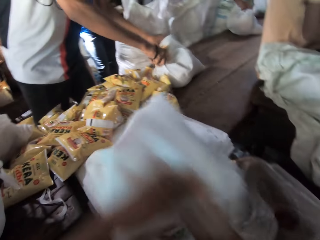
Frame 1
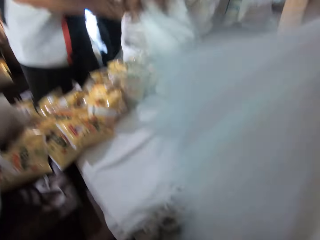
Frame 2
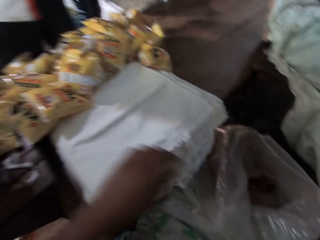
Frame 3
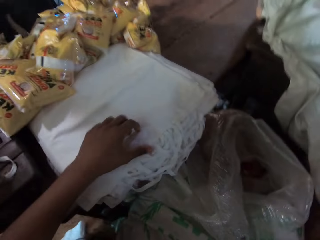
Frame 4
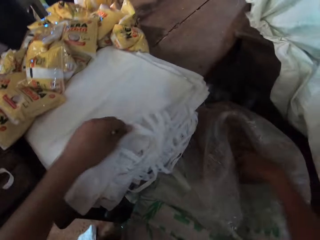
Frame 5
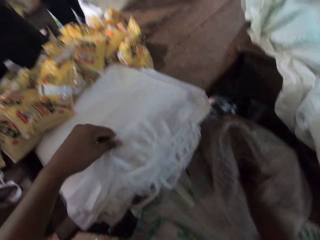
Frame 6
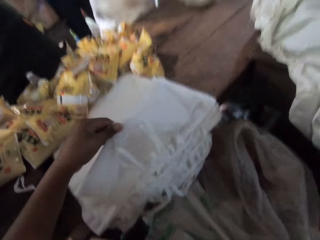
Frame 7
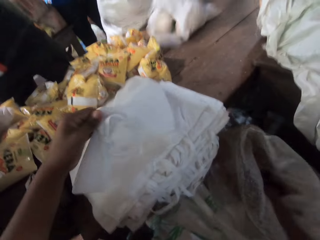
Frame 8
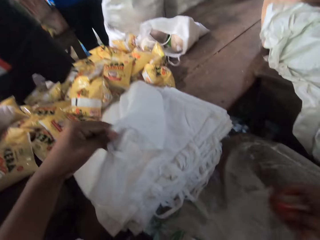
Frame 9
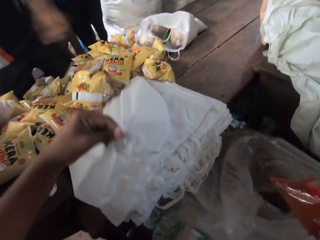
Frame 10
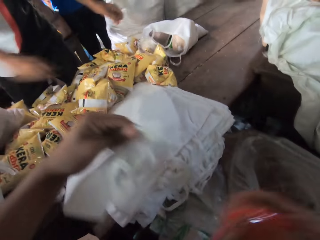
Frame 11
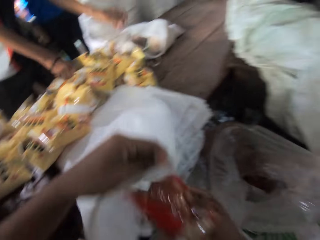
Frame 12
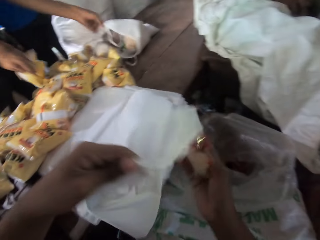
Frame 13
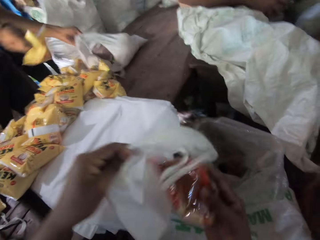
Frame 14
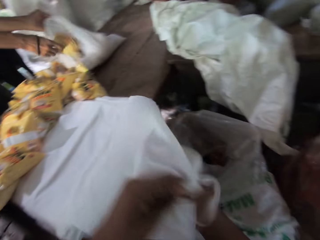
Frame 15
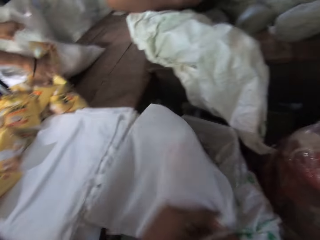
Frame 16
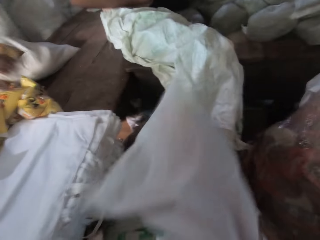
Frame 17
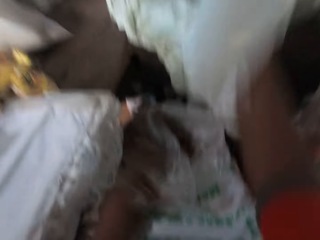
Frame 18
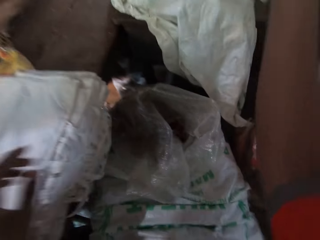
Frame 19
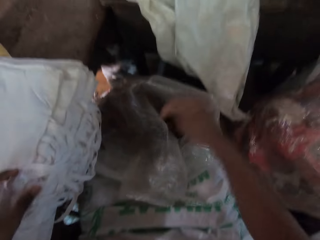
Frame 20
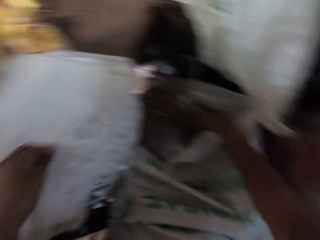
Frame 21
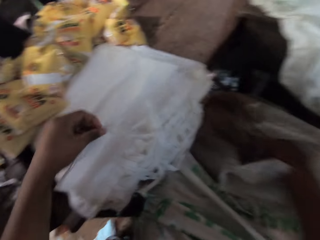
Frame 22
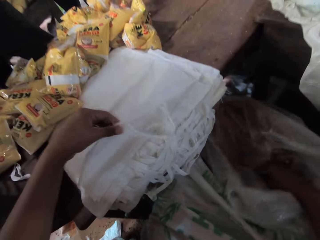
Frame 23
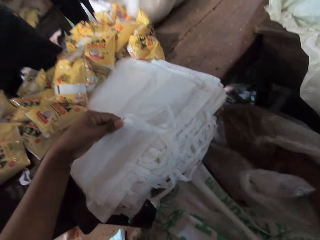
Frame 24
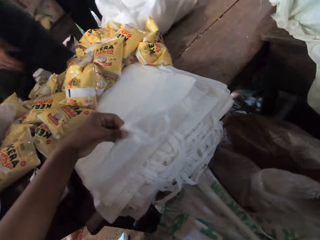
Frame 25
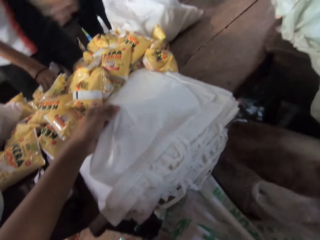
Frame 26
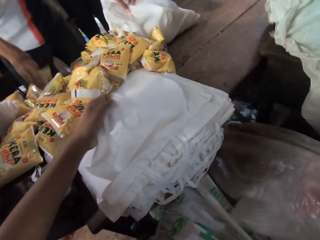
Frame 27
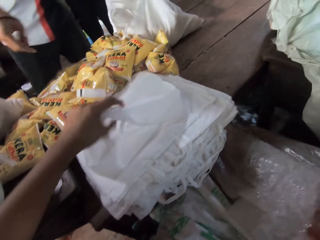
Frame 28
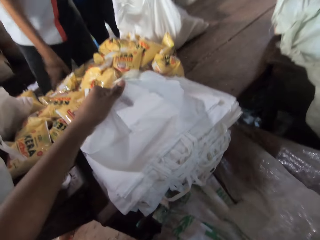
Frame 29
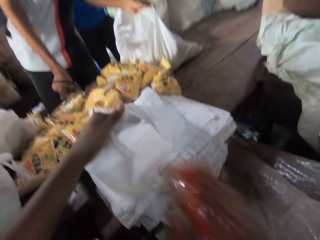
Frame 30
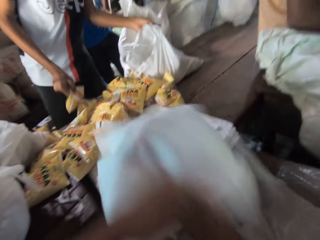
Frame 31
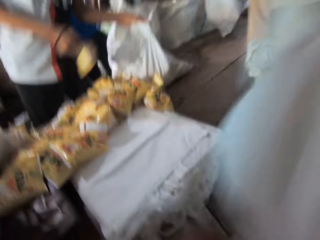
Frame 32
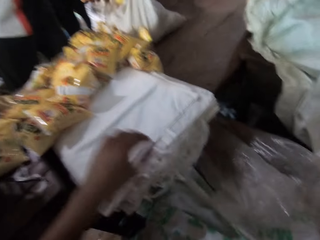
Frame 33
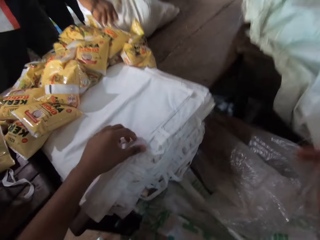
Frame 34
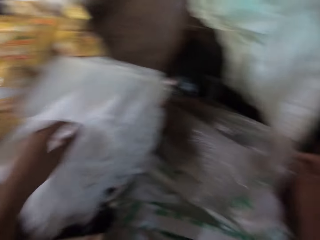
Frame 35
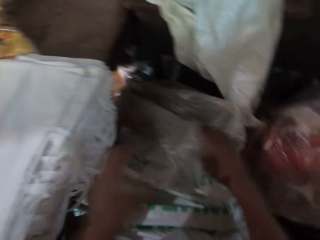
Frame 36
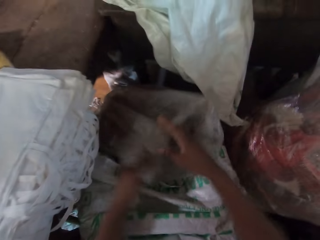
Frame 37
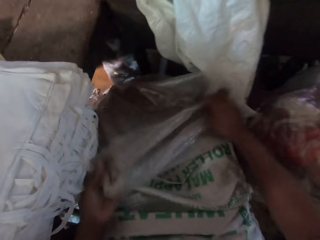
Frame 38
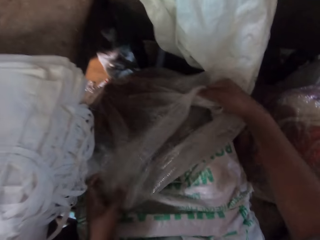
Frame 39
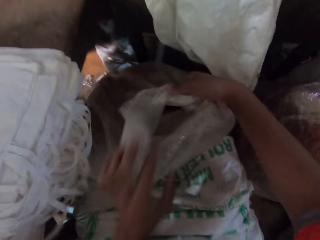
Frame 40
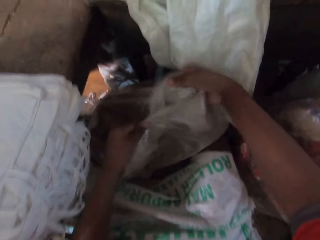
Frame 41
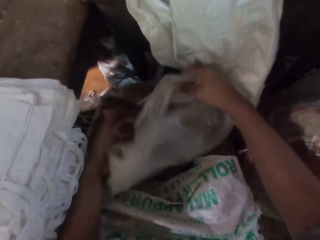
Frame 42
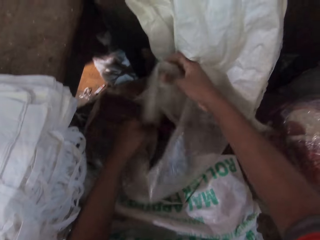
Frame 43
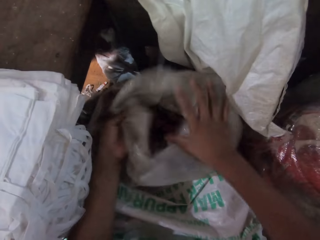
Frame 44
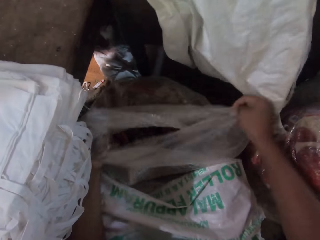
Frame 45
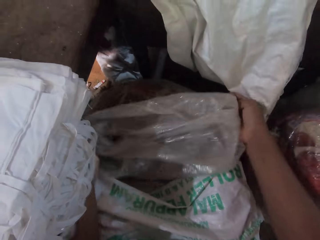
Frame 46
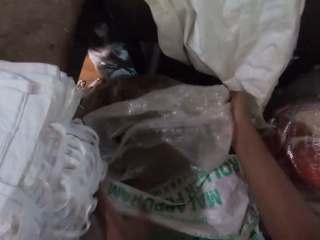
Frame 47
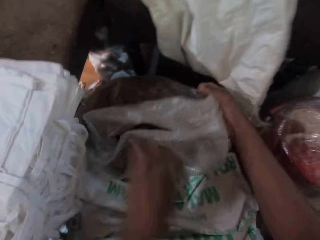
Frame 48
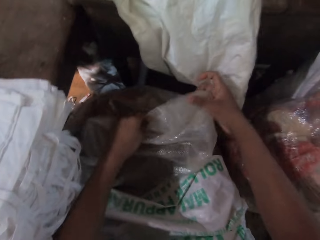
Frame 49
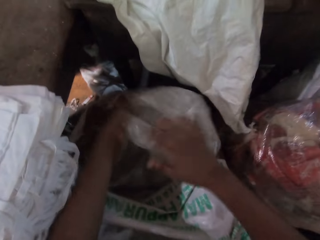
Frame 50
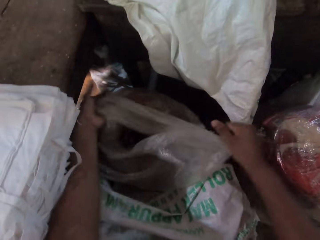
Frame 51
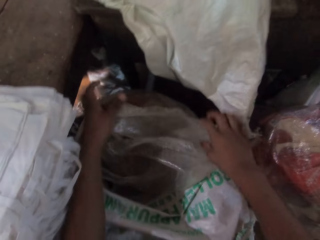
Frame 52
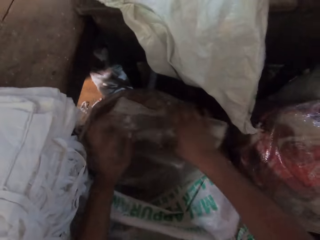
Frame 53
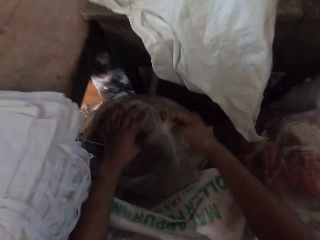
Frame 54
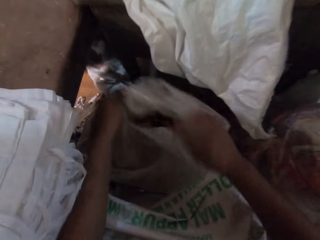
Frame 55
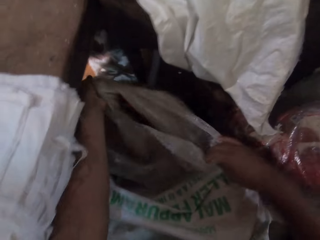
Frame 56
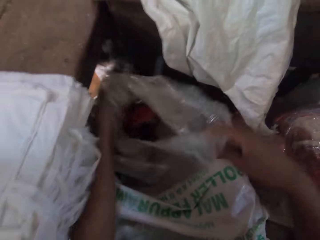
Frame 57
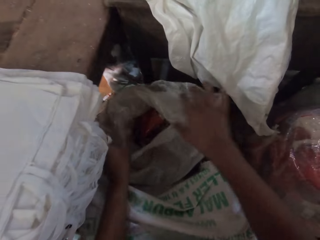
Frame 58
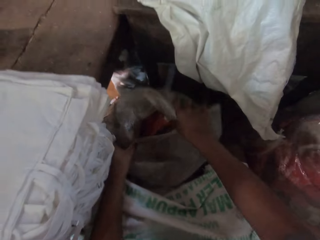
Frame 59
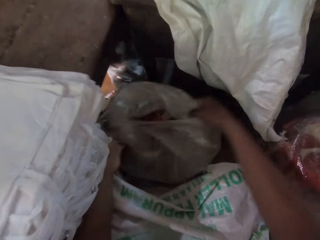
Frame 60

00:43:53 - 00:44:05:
The man picks a sachet of oil on the table with his right hand and drops the sachet of oil in his right hand into the packing bag on the table. The camera wearer drops the food item in his right hand into the packing bag in his left hand. He throws the packing bag in his right hand on the table. He picks a food item from the sack on the floor with his right hand. He drops the food item in his right hand into the packing bag in his left hand. The man picks a sachet of oil on the table with his right hand and drops the sachet of oil in his right hand into the packing bag on the table. The camera wearer throws the packing bag in his right hand on the table. He picks a food item from the sack on the floor with his right hand. The man picks a sachet of oil on the table with his right hand. The camera wearer drops the food item in his right hand into the packing bag in his left hand. He throws the packing bag in his right hand on the table. The man drops the sachet of oil in his right hand into the packing bag on the table. The camera wearer opens the plastic bag wide open. He folds the sack with both hands.

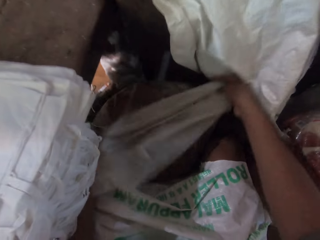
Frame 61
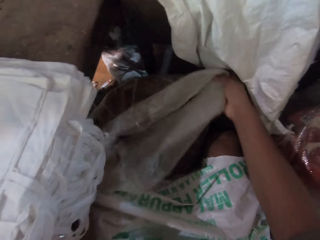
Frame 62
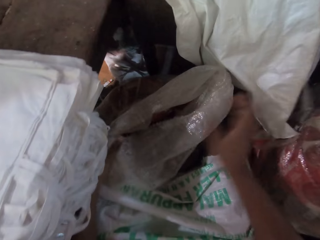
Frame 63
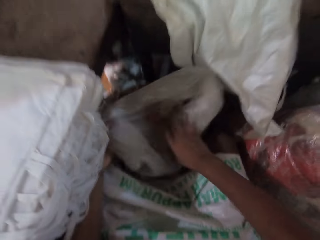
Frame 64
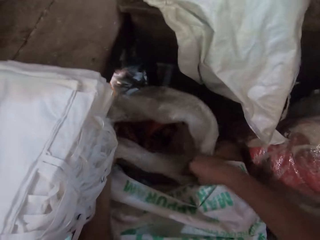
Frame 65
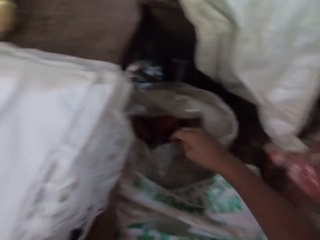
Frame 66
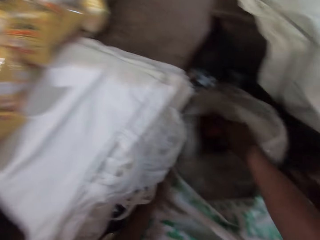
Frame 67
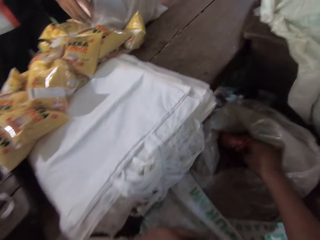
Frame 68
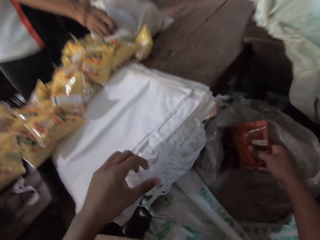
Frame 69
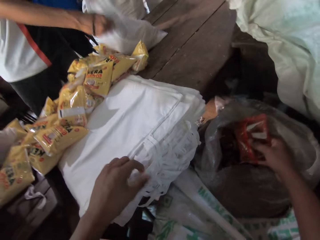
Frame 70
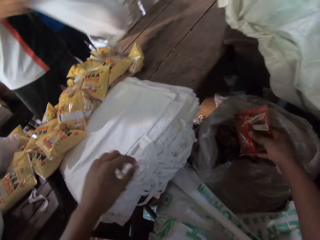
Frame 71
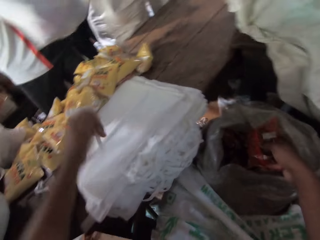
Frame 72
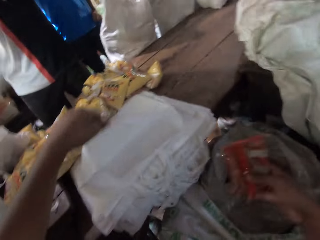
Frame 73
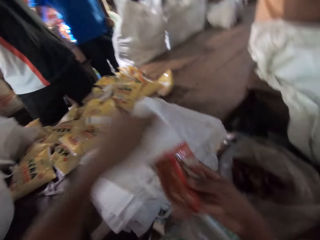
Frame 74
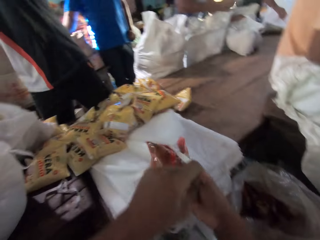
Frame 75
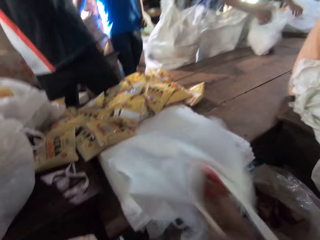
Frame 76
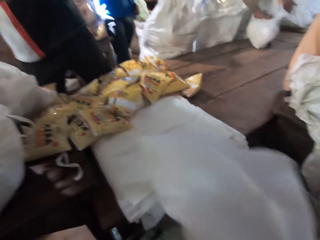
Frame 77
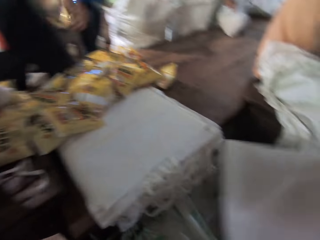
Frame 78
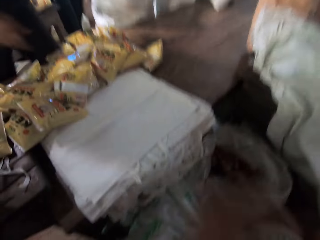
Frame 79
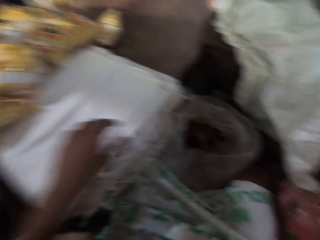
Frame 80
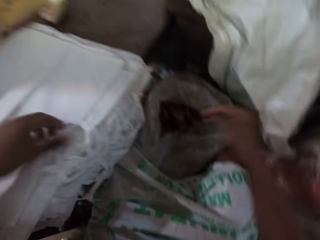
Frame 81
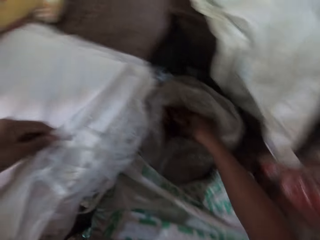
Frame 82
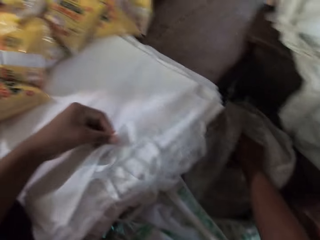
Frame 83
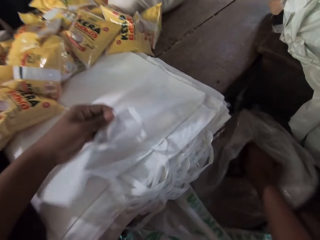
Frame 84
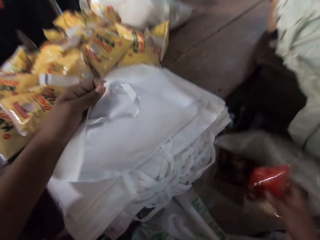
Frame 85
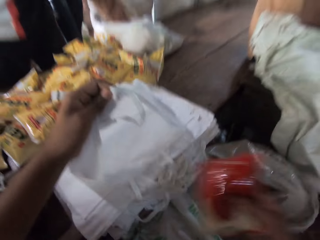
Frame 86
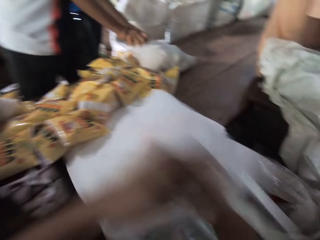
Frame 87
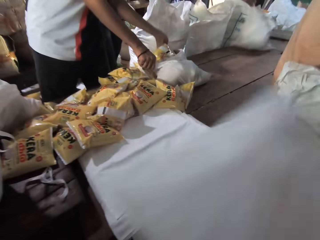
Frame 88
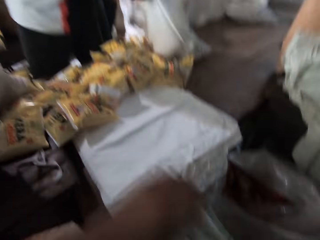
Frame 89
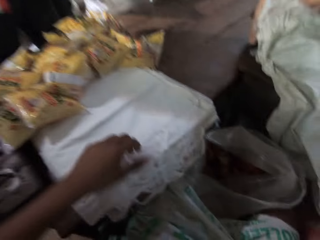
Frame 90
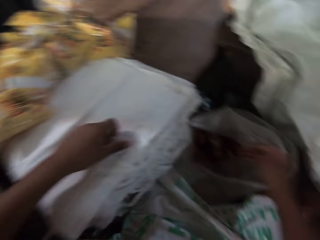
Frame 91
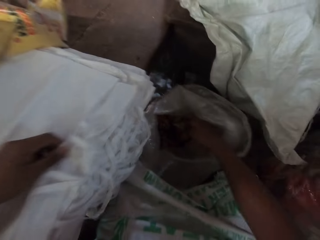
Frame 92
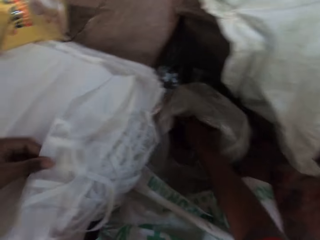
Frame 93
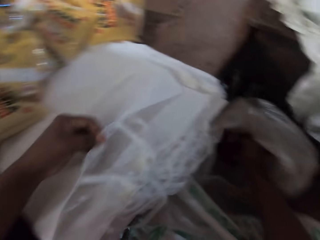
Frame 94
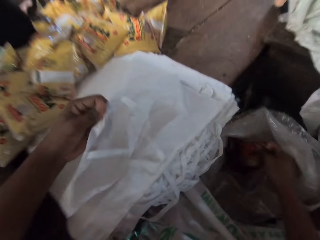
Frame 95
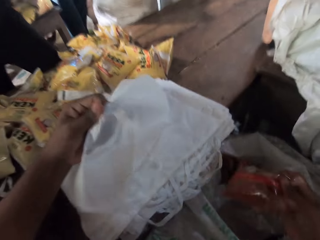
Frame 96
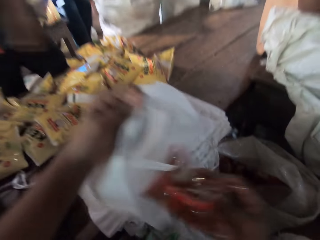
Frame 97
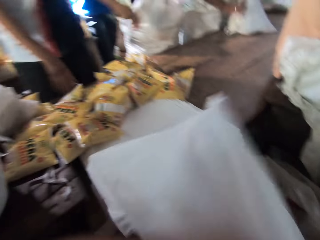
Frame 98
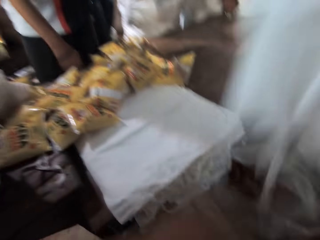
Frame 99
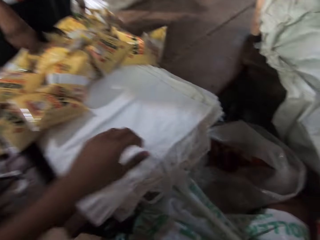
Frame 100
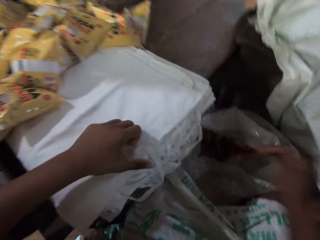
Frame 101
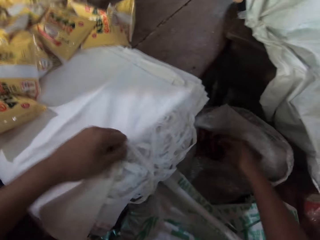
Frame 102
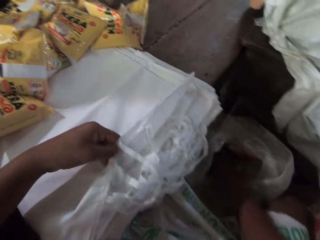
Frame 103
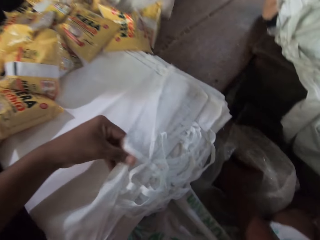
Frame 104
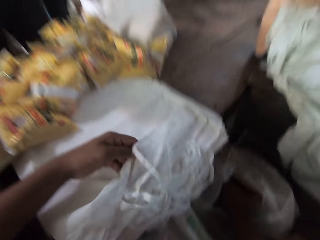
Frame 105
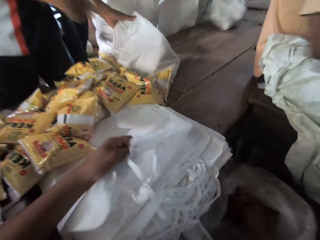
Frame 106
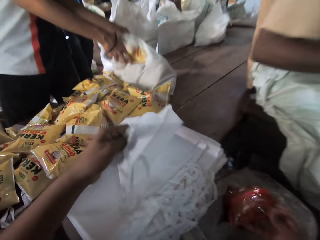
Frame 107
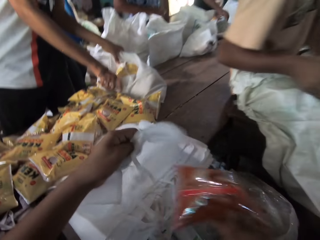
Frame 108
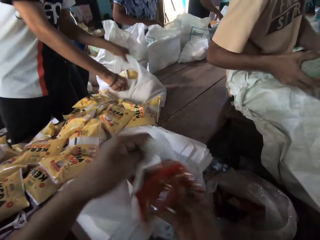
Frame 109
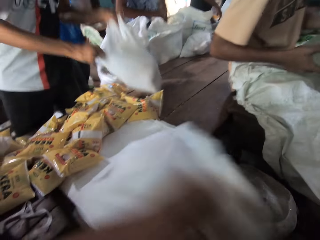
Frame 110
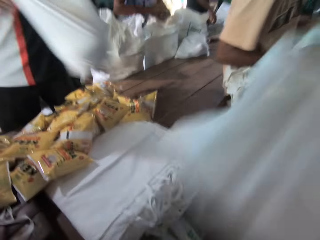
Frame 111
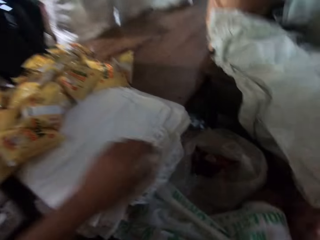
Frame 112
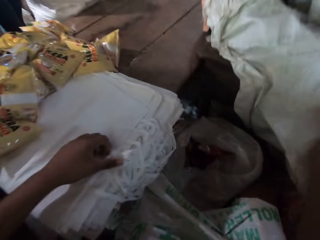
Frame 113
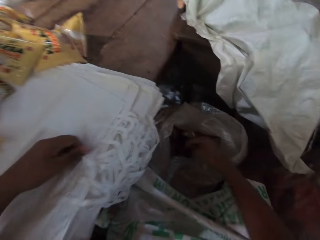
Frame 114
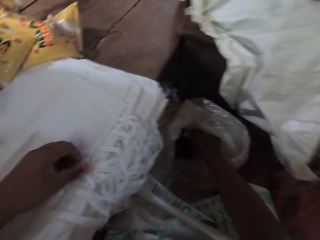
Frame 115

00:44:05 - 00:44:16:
The camera wearer packs the items from the plastic bag in the white bags. He picks a food item from the sack on the floor with his right hand. The man moves the packing bag on the table with his hands. The camera wearer drops the food item in his right hand into the packing bag in his left hand. He throws the packing bag in his right hand on the table. He picks a food item from the sack on the floor with his right hand. The man picks a sachet of oil on the table with his right hand. The camera wearer drops the food item in his right hand into the packing bag in his left hand. The man drops the sachet of oil in his right hand into the packing bag on the table. The camera wearer throws the packing bag in his right hand on the table. He picks a food item from the sack on the floor with his right hand. He drops the food item in his right hand into the packing bag in his left hand. He throws the packing bag in his right hand on the table. He picks a food item from the sack on the floor with his right hand. The man moves the packing bag on the table with his hands. The camera wearer drops the food item in his right hand into the packing bag in his left hand. He throws the packing bag in his right hand on the table.
